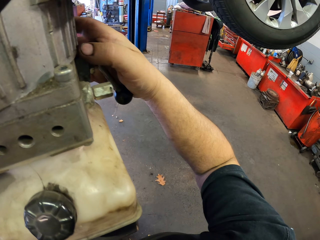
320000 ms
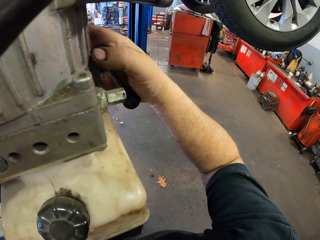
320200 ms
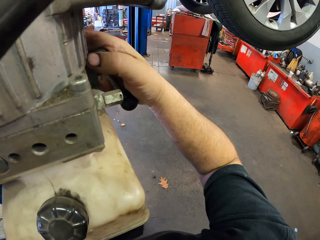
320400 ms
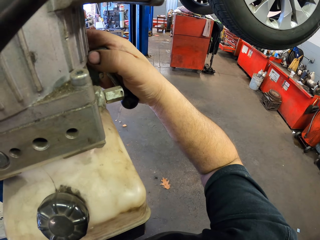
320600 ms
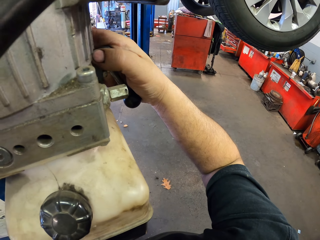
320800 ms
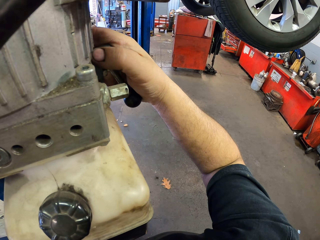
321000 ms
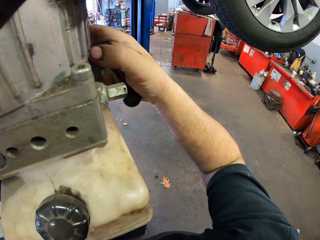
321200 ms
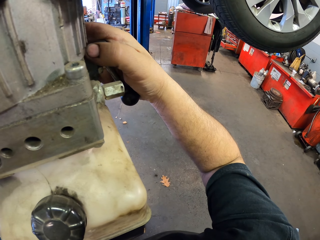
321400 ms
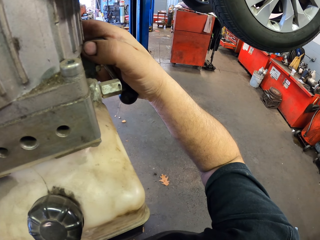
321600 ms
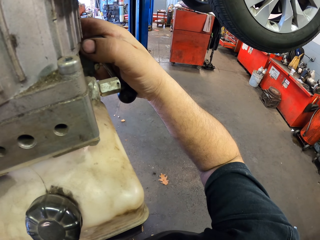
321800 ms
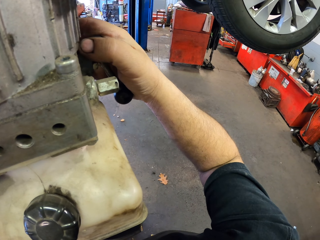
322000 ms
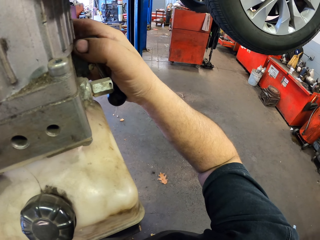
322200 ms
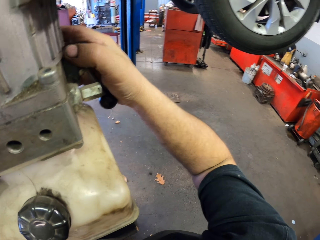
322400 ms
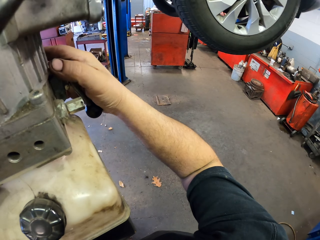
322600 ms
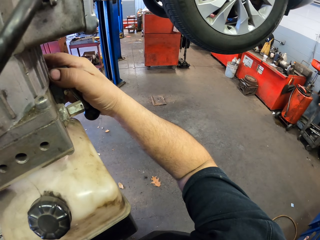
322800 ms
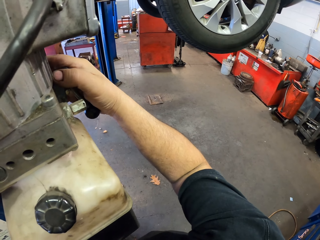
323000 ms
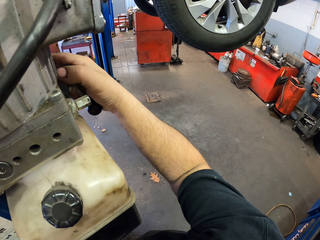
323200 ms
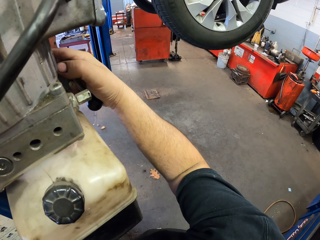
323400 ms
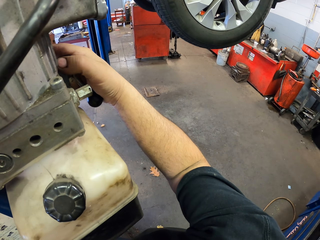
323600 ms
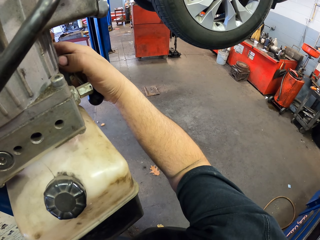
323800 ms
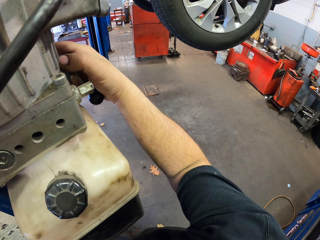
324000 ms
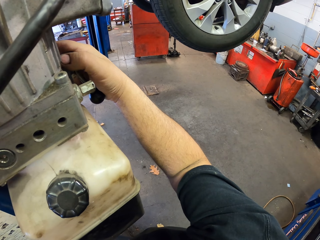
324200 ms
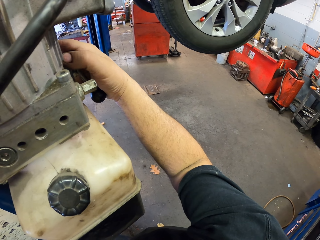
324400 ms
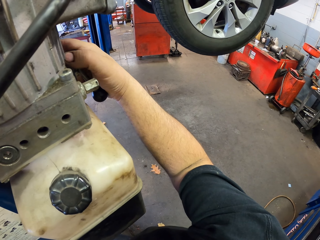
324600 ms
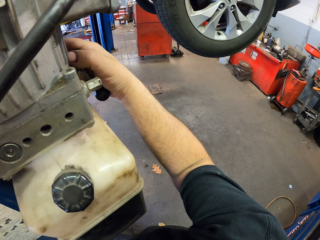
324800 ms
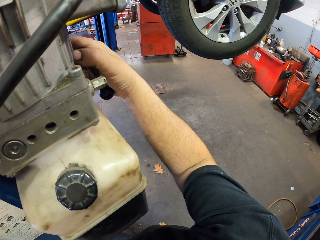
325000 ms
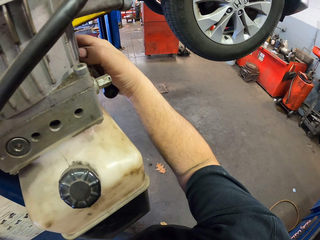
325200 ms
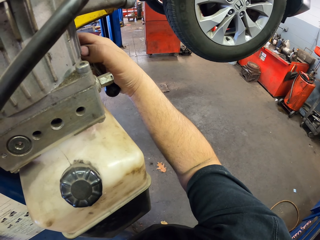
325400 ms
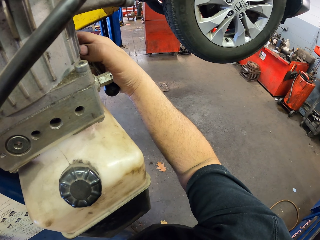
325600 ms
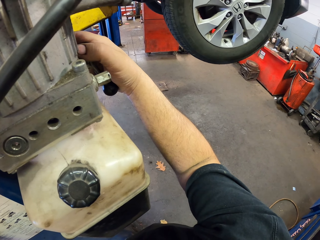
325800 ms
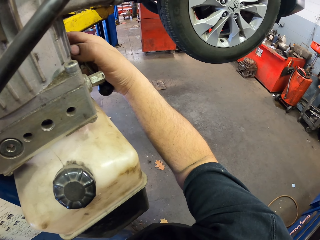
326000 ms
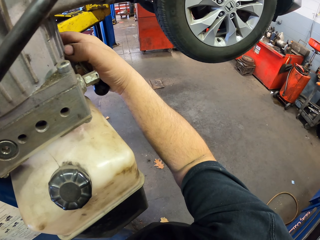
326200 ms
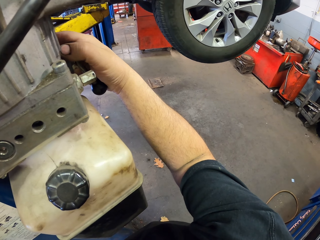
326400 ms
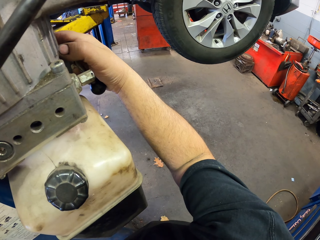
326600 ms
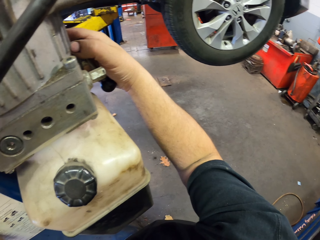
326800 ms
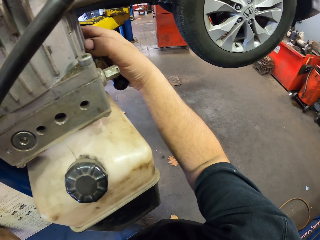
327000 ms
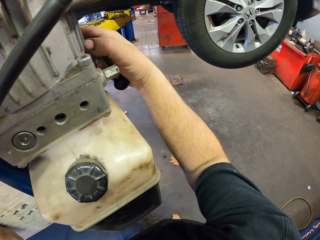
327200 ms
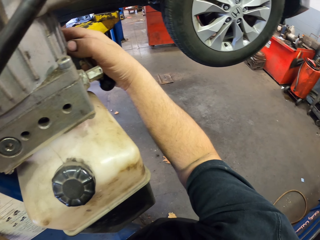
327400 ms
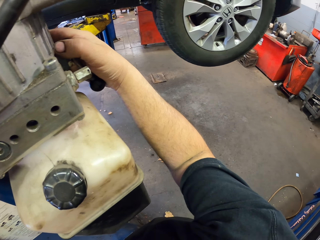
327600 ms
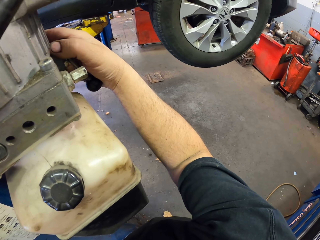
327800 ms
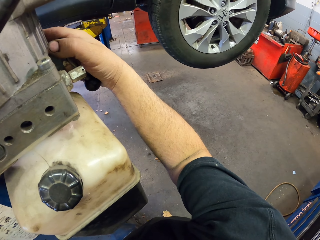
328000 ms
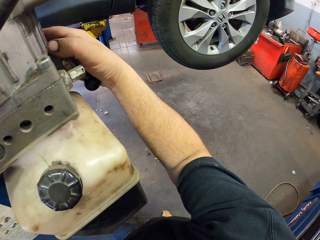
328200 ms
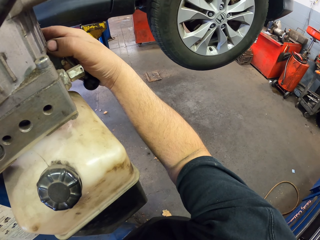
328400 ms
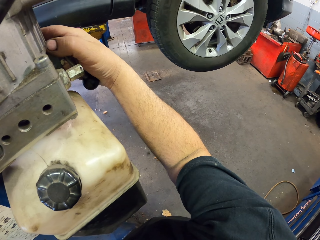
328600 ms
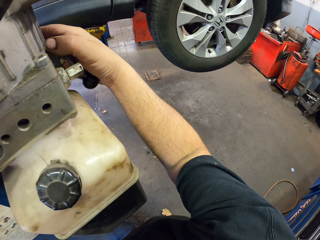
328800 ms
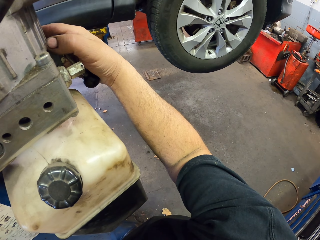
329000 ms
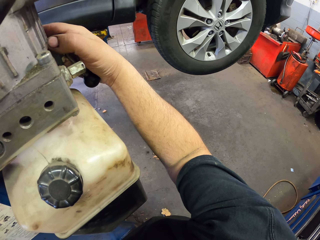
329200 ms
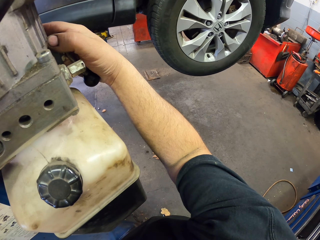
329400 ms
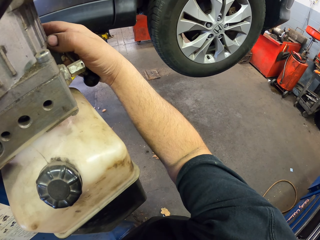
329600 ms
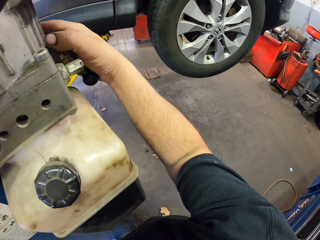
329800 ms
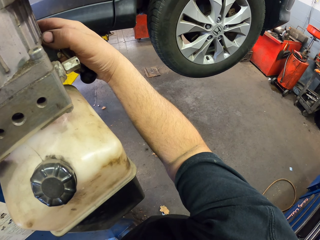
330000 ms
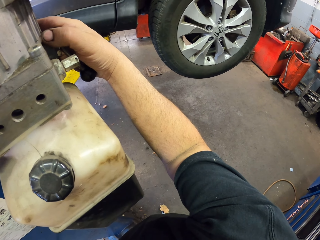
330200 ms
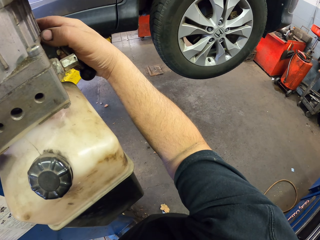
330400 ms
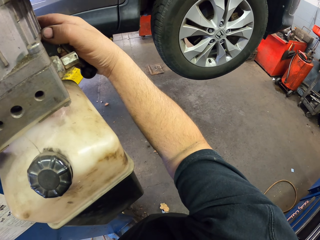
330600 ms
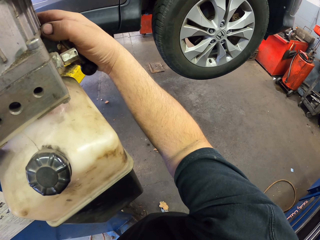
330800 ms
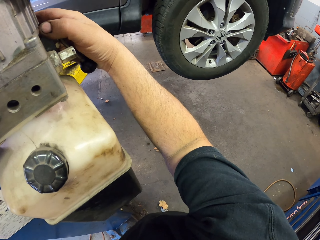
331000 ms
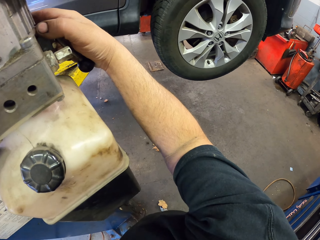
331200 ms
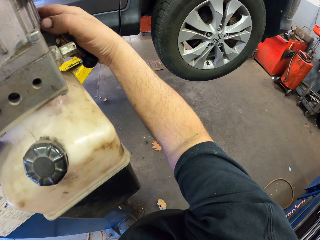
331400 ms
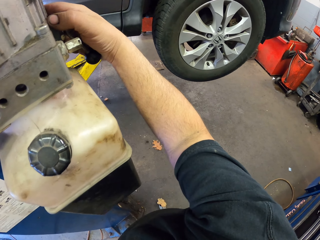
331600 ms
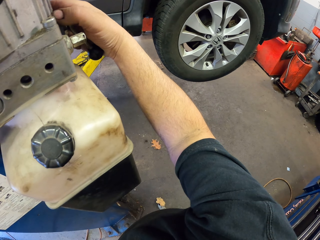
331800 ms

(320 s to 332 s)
The camera wearer puts the car down.

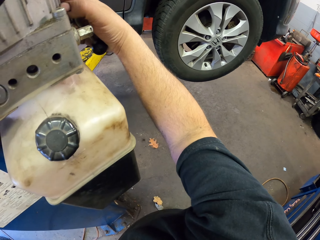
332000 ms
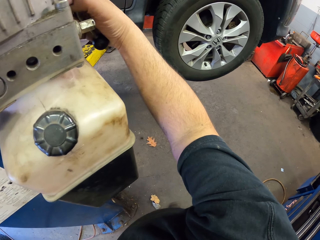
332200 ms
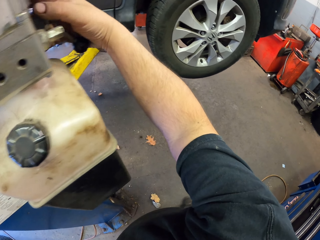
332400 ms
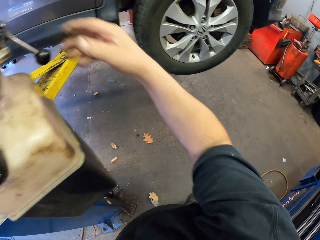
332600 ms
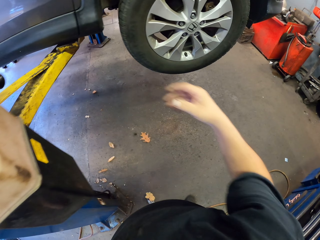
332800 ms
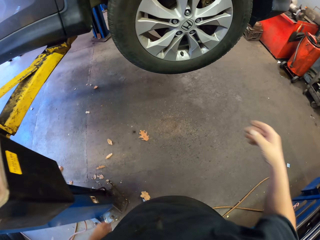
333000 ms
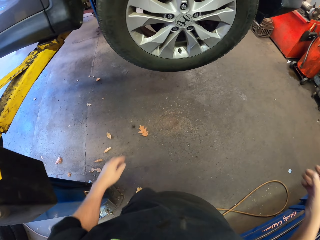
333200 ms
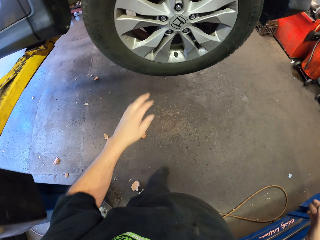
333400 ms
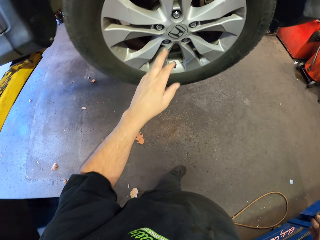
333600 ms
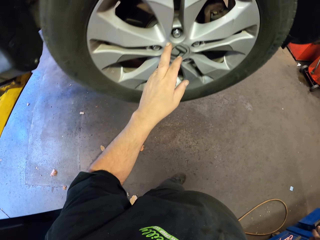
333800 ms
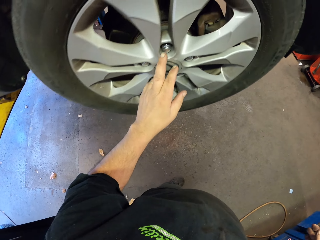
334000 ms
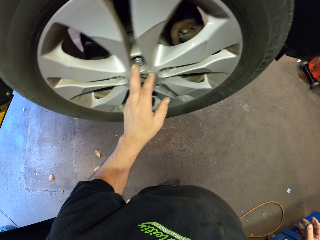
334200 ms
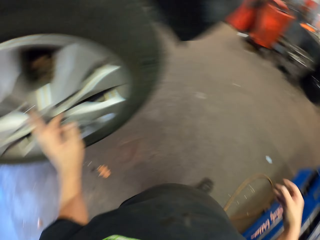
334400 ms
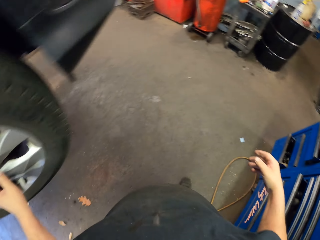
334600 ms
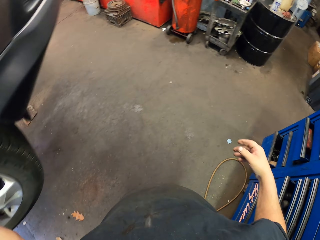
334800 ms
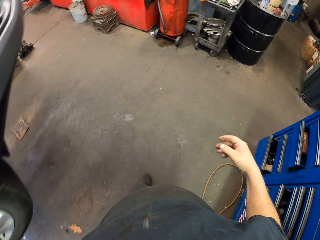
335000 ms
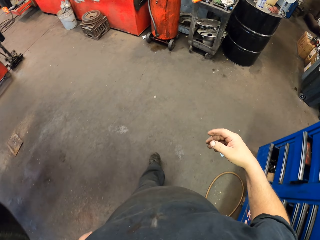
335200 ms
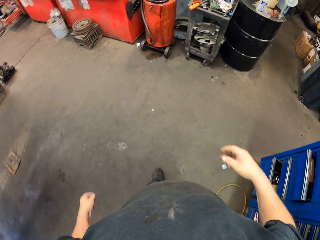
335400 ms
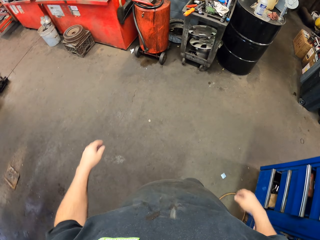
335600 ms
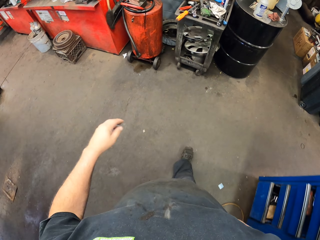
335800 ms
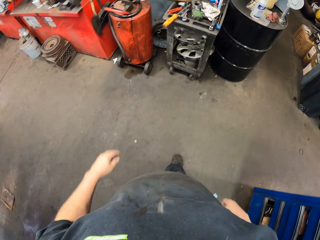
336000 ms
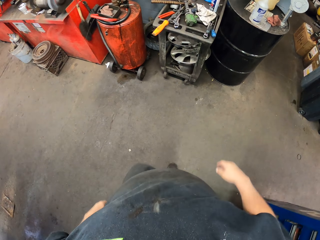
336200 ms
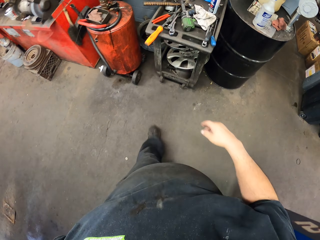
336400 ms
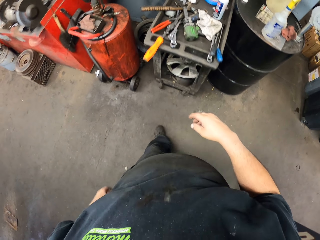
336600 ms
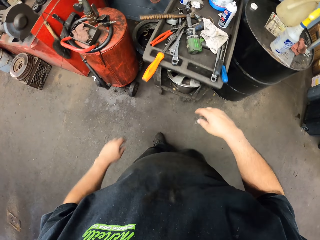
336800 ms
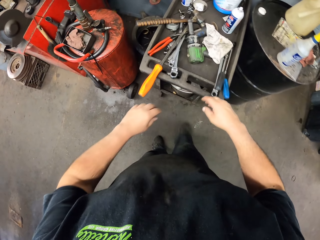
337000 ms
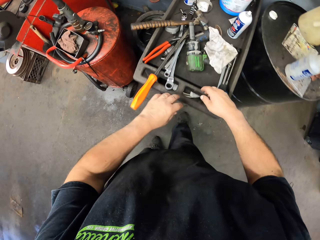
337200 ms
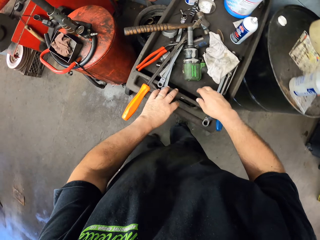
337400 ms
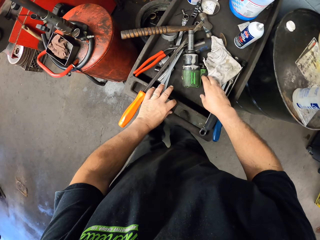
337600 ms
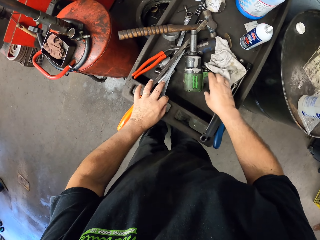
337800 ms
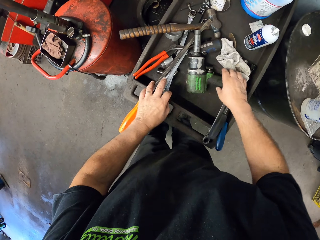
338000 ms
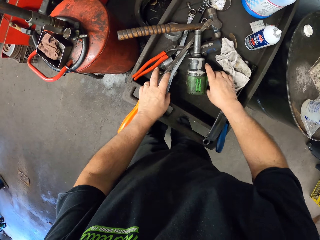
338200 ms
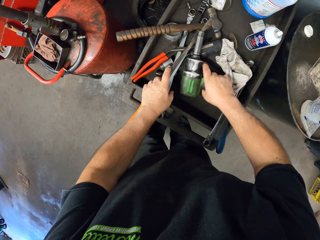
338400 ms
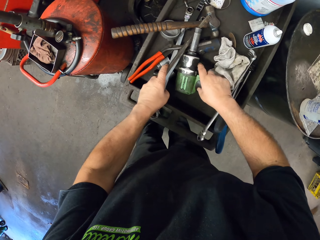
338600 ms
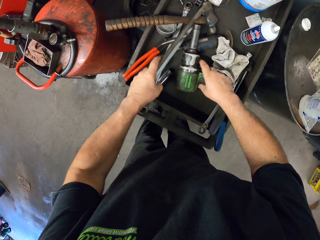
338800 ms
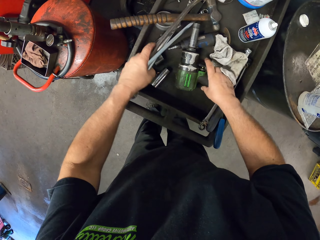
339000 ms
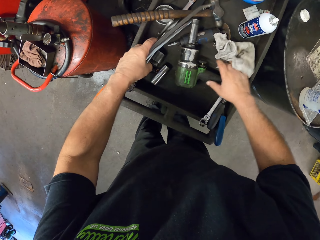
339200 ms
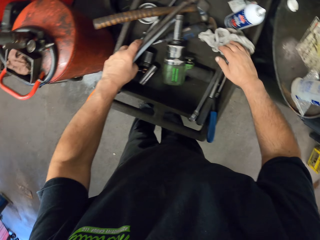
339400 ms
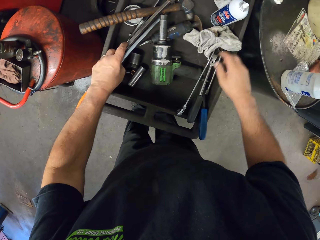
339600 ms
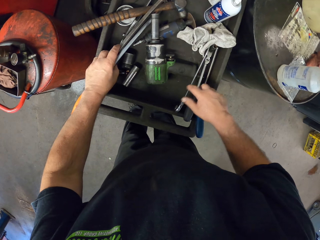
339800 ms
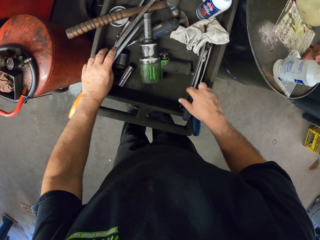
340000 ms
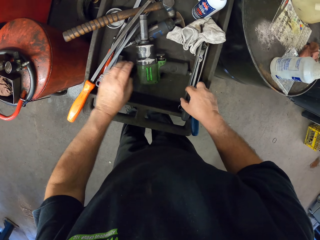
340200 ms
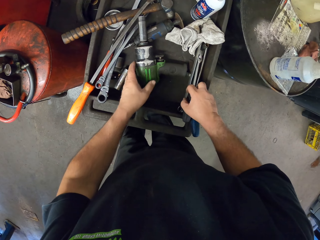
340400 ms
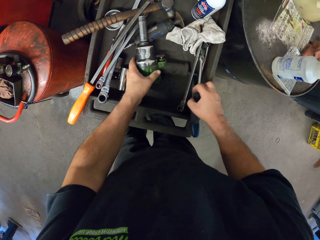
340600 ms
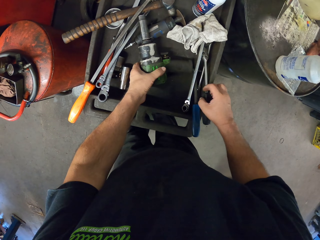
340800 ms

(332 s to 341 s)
The camera wearer touches the nut. They touch the wheel. They walk around in the garage. They move the tools.
